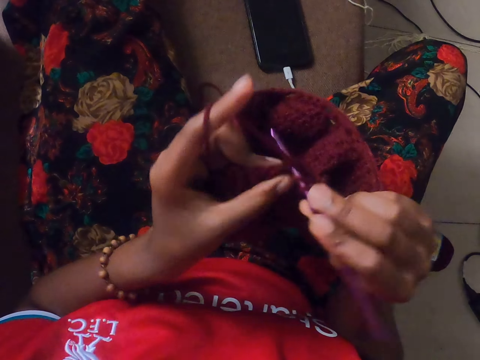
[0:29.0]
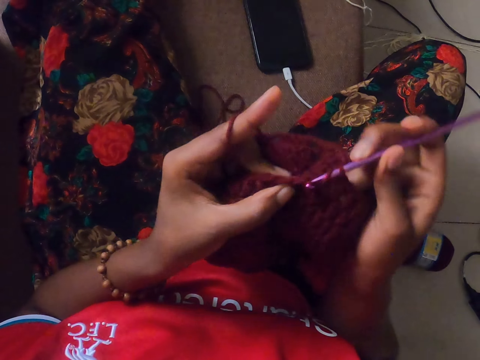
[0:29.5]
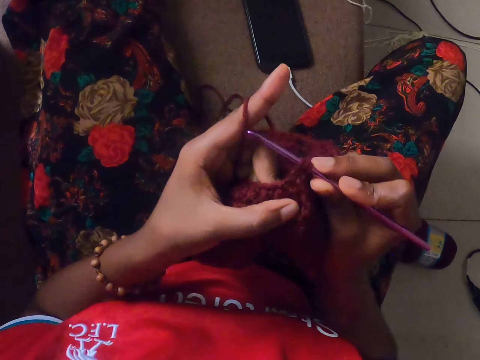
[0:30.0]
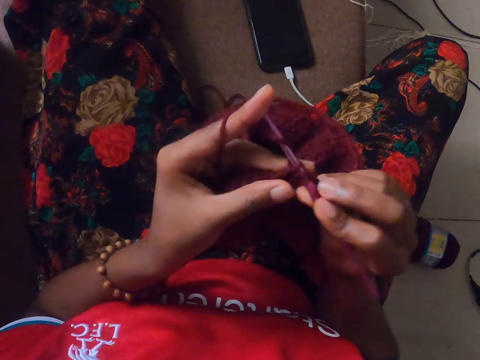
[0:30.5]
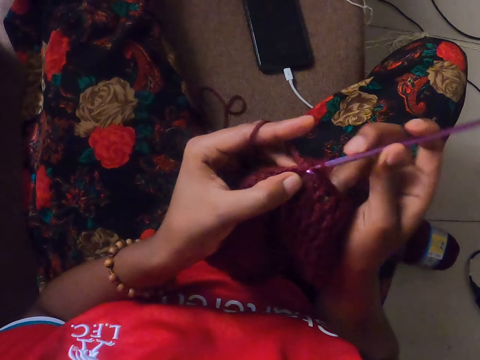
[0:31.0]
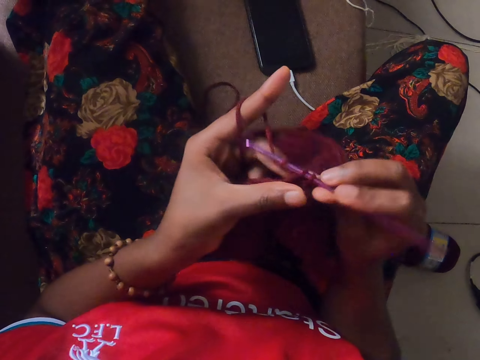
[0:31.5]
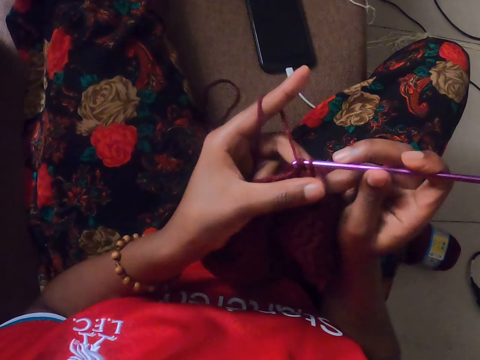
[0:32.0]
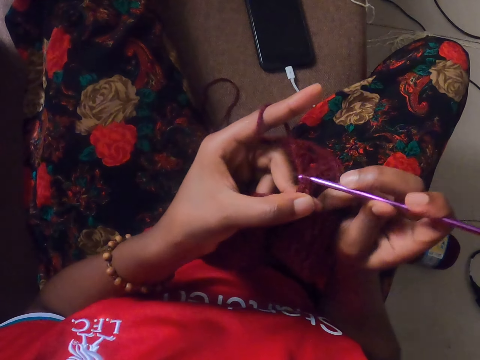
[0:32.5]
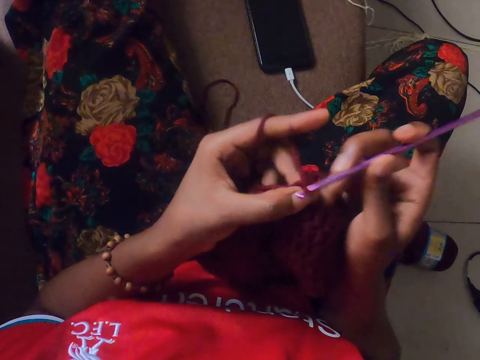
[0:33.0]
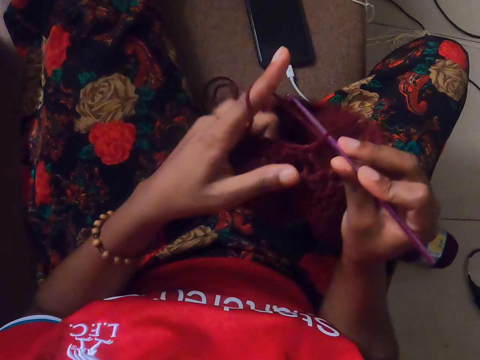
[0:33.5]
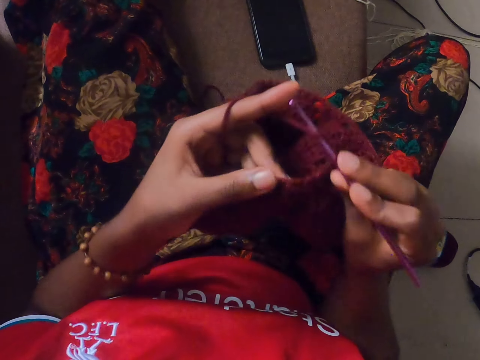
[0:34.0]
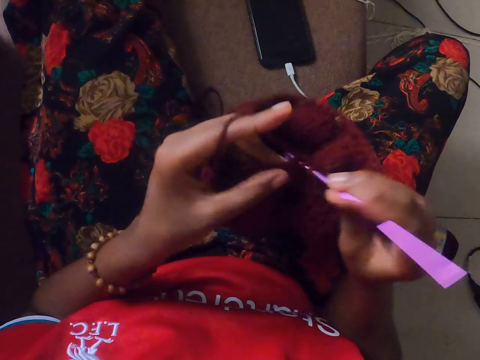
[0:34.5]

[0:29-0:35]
The camera wearer melds a mavin with an aluminium crochet knitting needle.

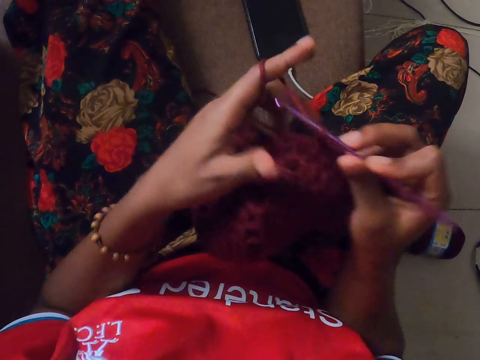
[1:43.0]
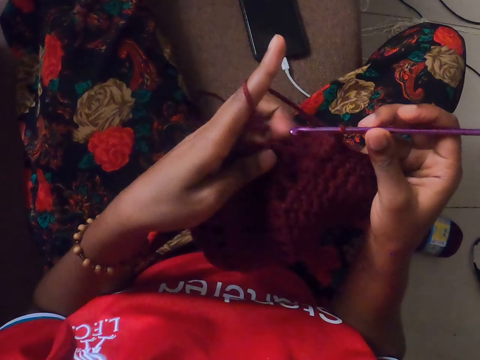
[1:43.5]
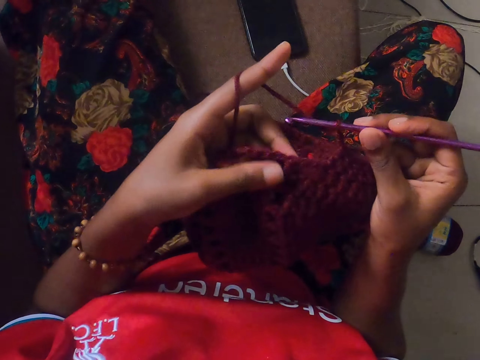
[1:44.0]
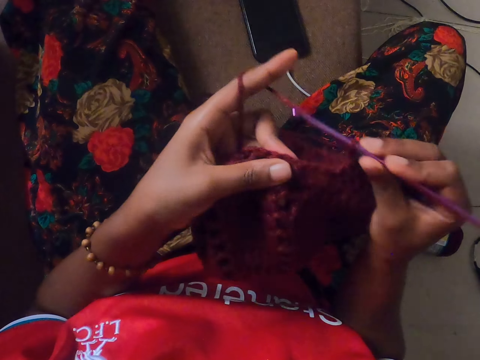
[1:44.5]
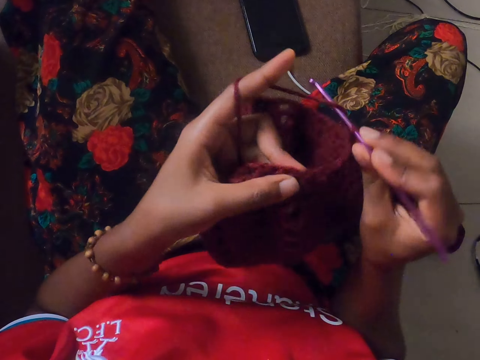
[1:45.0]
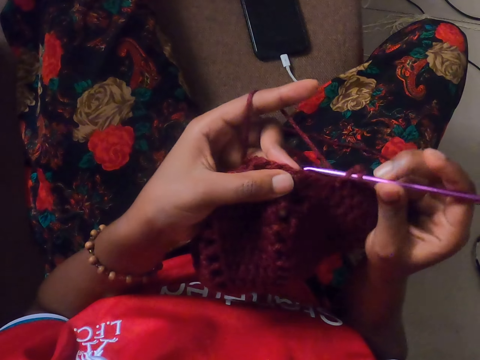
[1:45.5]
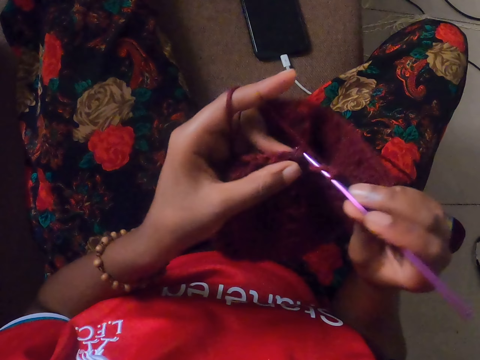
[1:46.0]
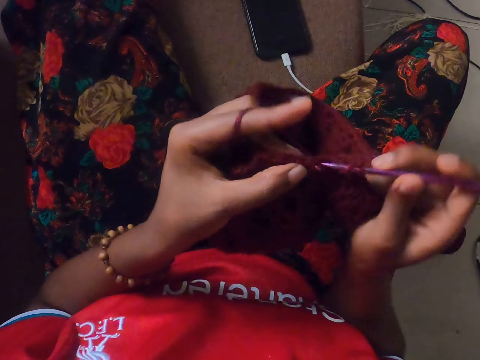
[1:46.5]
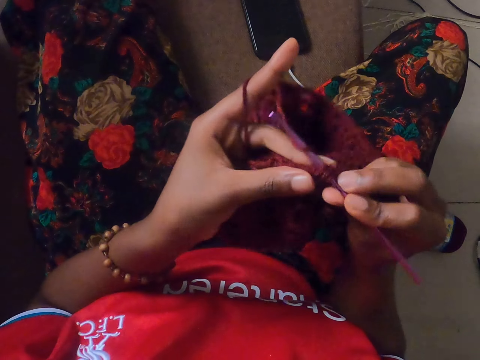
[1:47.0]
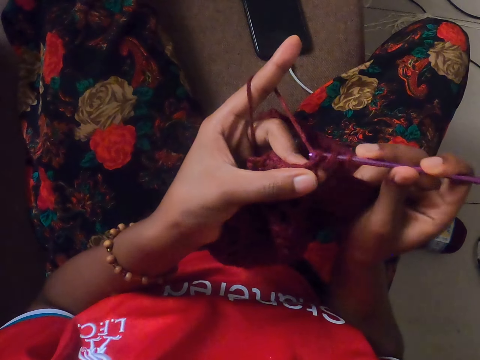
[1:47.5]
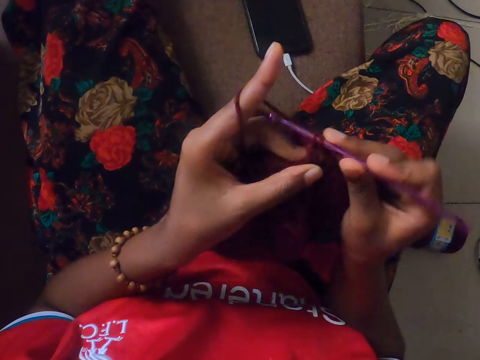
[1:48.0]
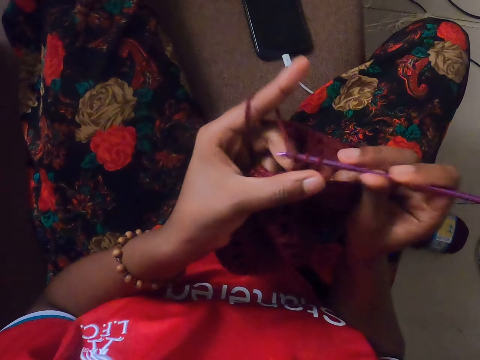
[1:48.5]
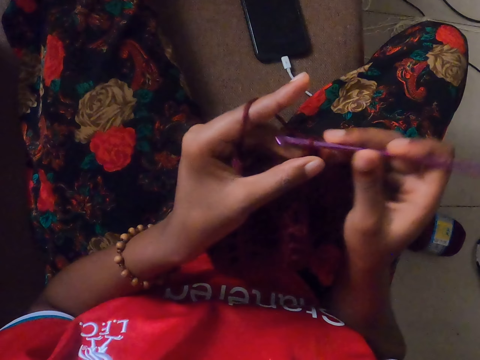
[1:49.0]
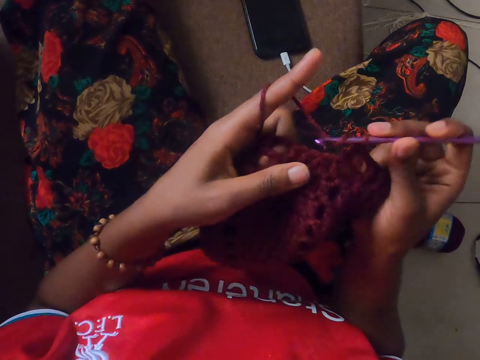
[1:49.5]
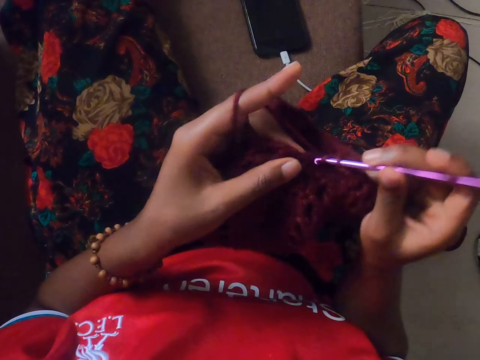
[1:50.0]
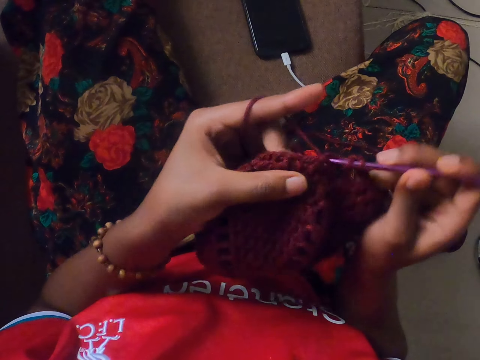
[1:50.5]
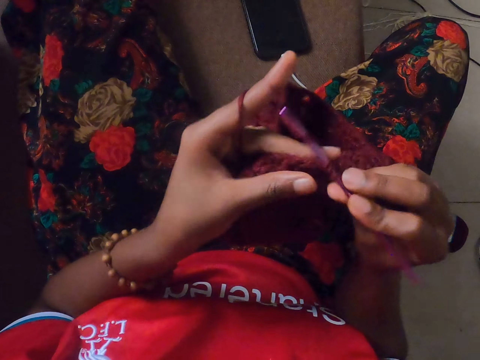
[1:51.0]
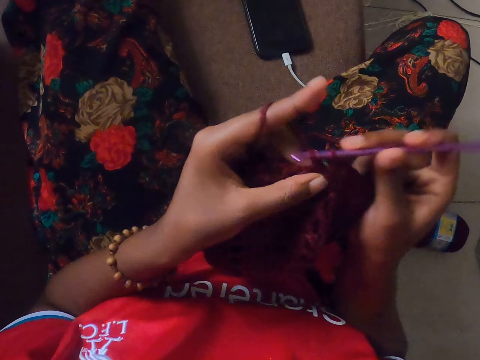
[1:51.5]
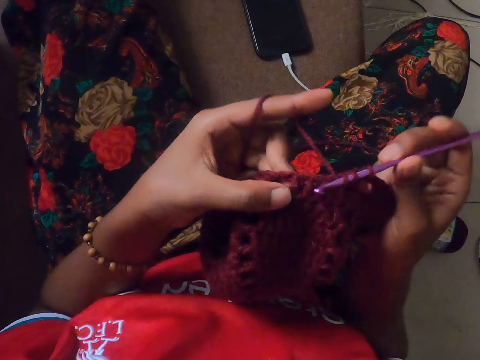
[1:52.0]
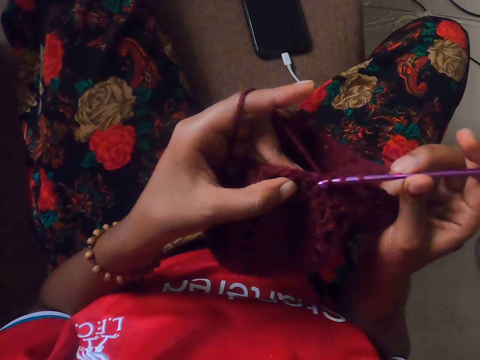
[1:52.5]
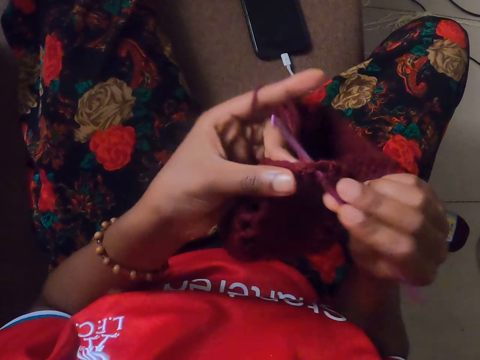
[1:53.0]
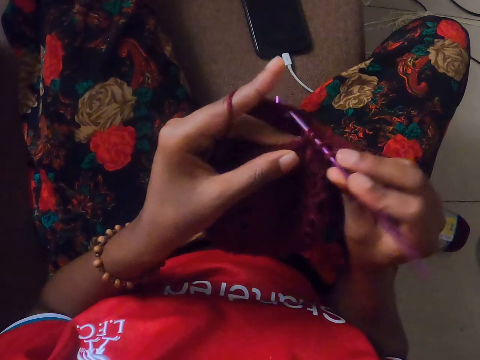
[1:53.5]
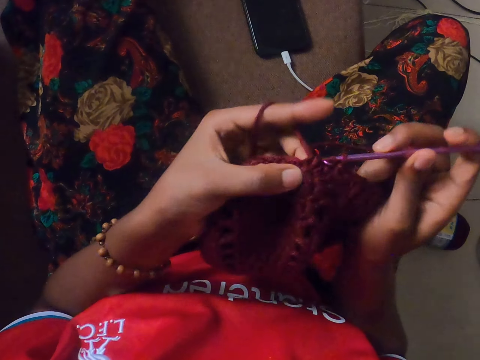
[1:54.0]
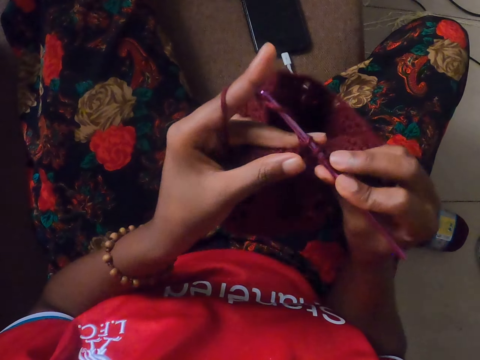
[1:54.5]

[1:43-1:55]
The camera wearer stares at the mavin. They meld the mavin with an aluminium crochet knitting needle.

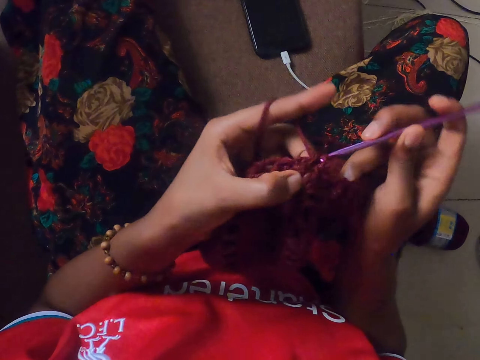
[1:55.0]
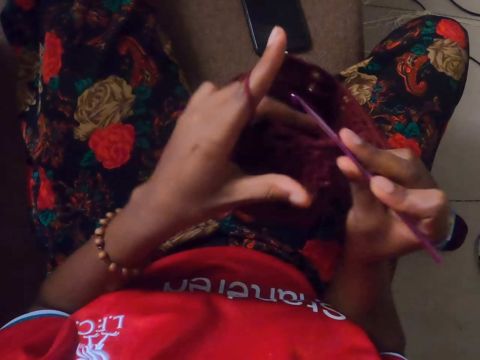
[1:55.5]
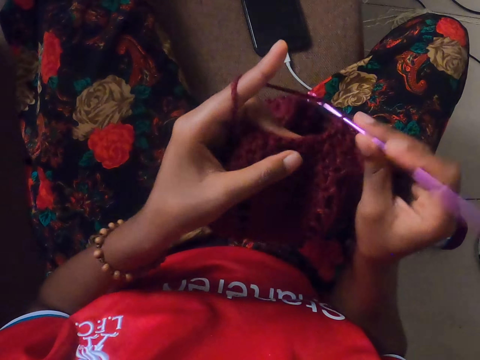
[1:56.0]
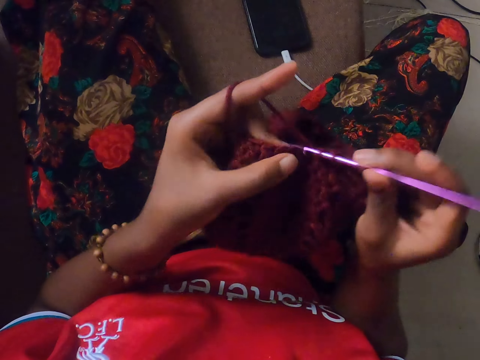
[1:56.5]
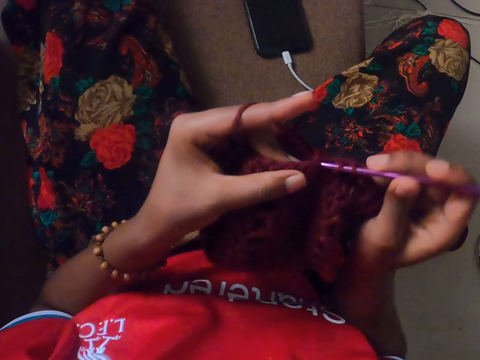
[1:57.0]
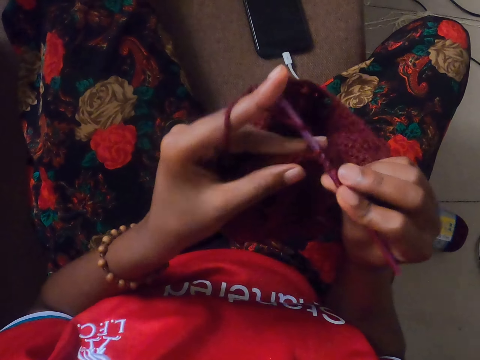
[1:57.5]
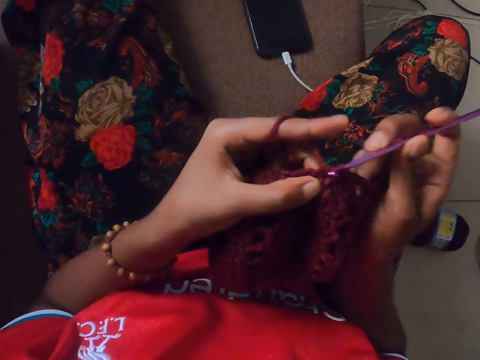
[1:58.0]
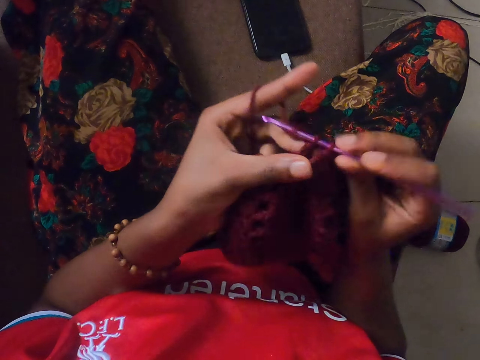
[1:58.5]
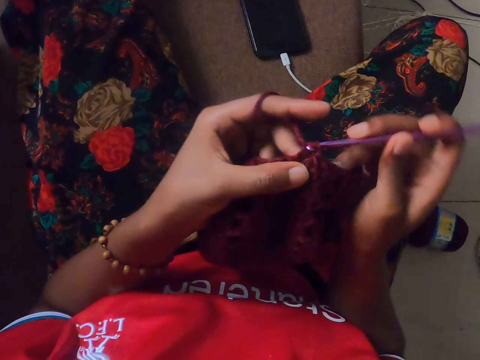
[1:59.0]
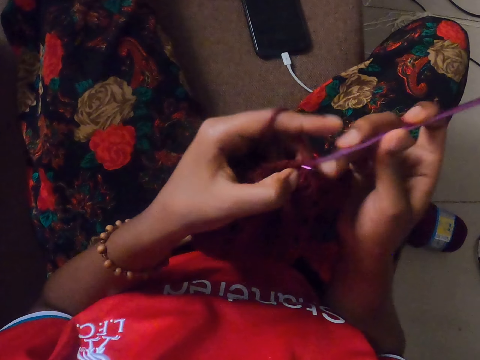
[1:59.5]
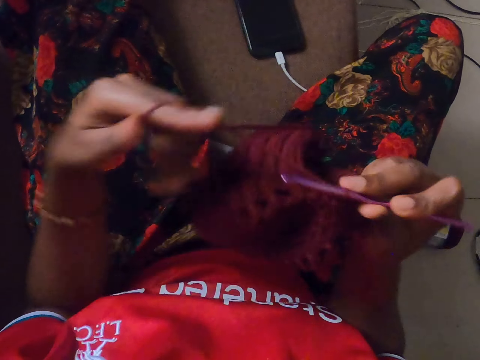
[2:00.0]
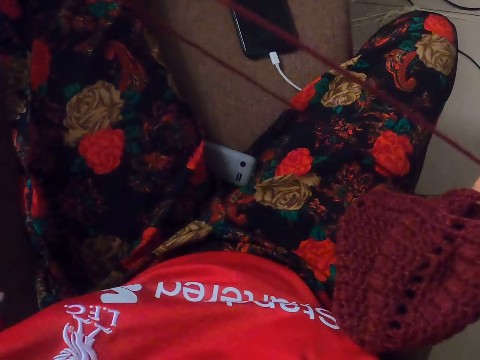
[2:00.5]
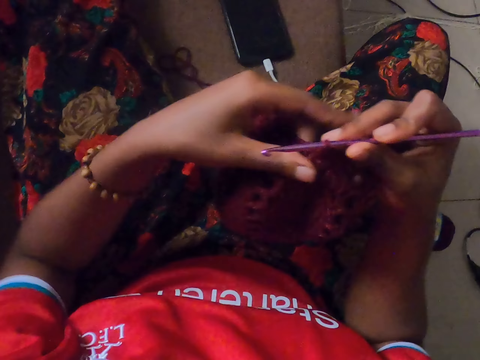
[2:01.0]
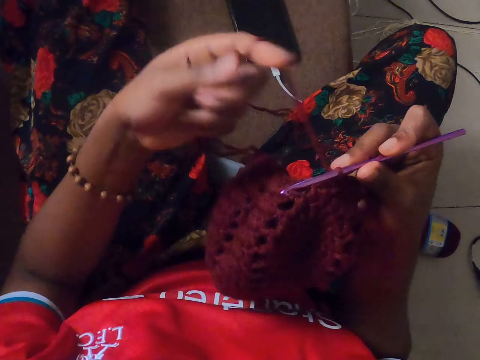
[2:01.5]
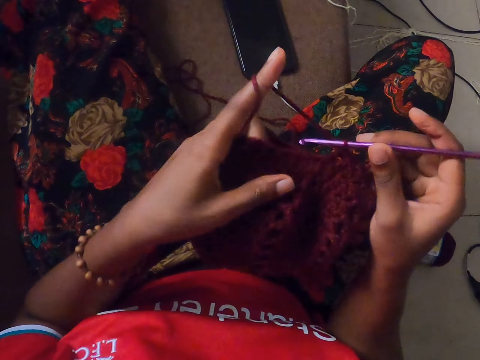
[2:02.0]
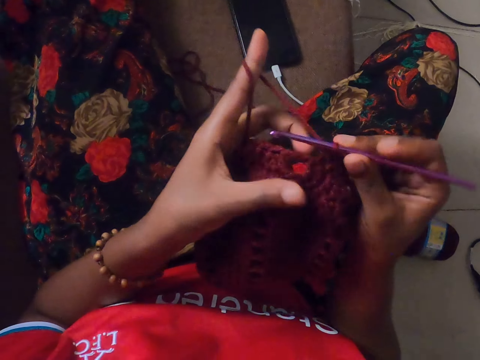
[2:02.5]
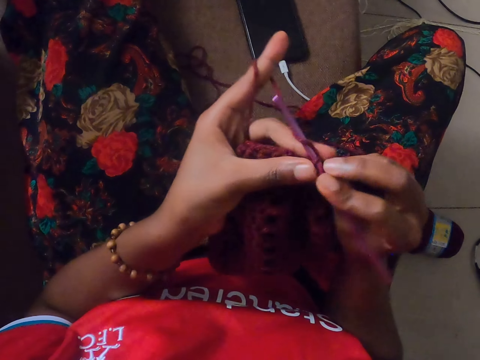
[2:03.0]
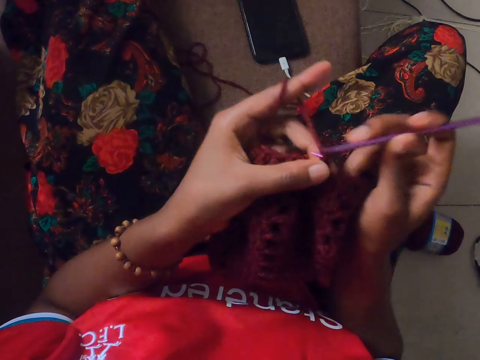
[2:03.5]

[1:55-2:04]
The camera wearer pulls the yarn. They adjust the crochet cotton knitting thread with the left hand. They pull the yarn again. They roll the crochet cotton knitting thread on a finger. They crochet the yarn with a crochet hook.
